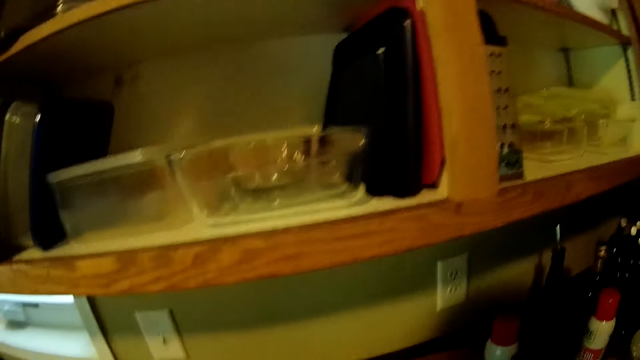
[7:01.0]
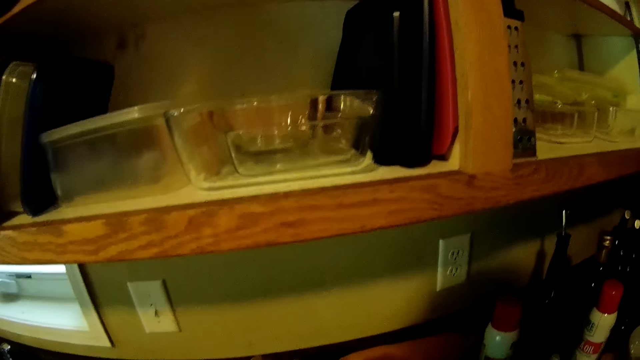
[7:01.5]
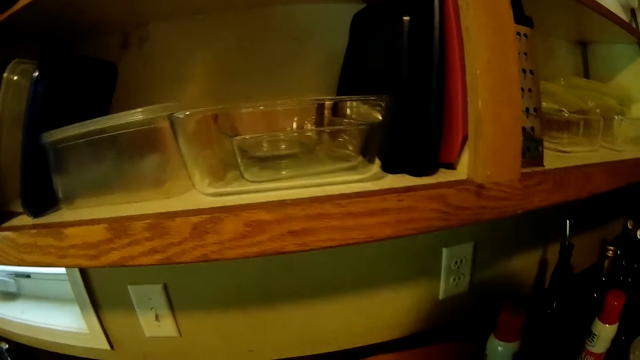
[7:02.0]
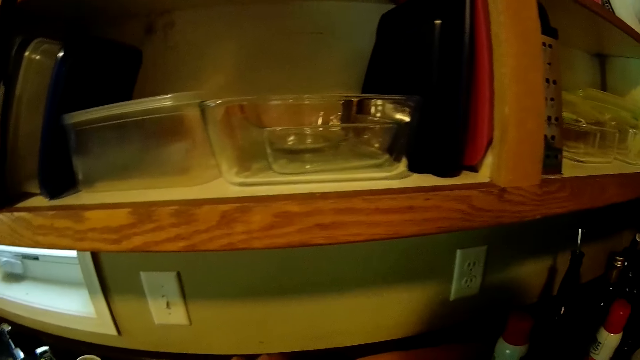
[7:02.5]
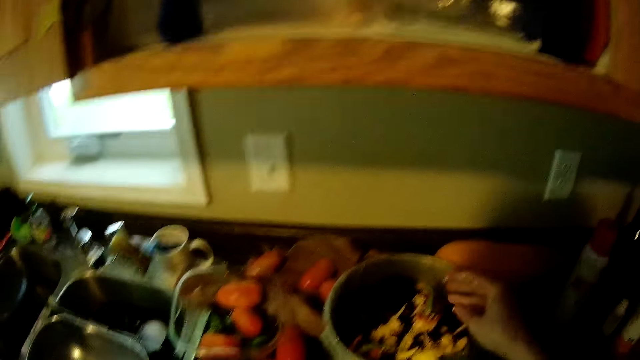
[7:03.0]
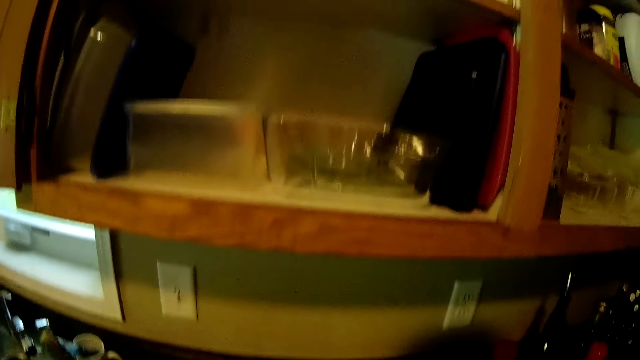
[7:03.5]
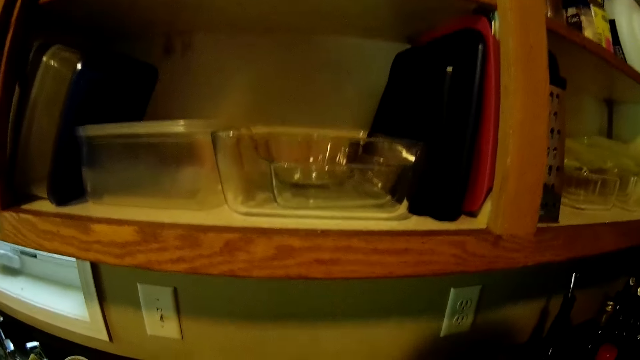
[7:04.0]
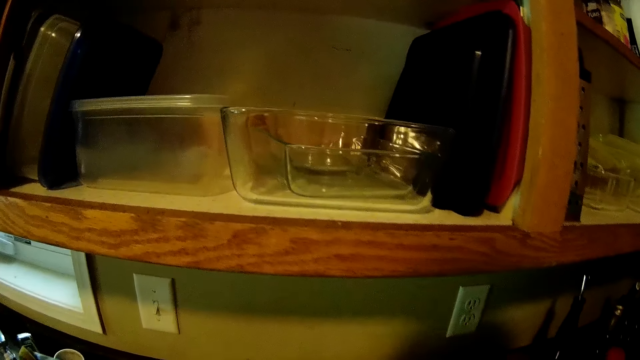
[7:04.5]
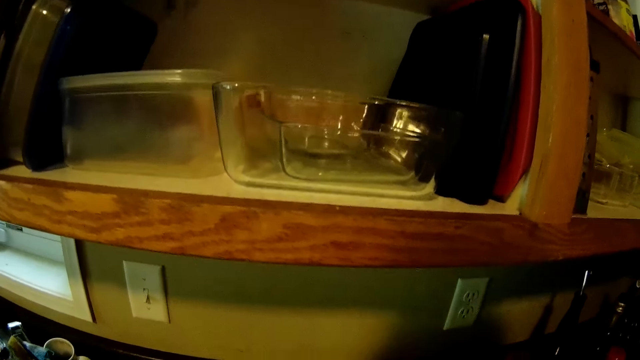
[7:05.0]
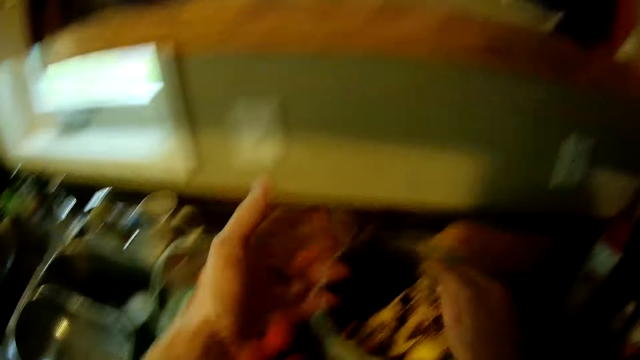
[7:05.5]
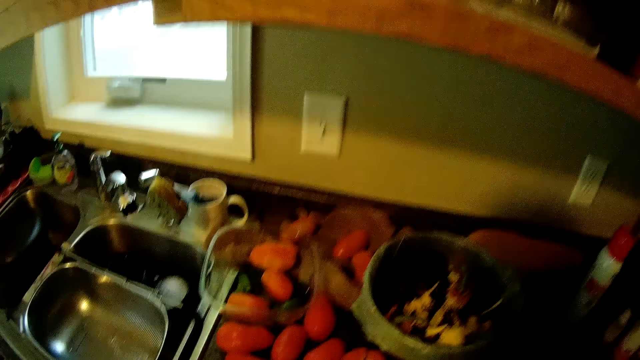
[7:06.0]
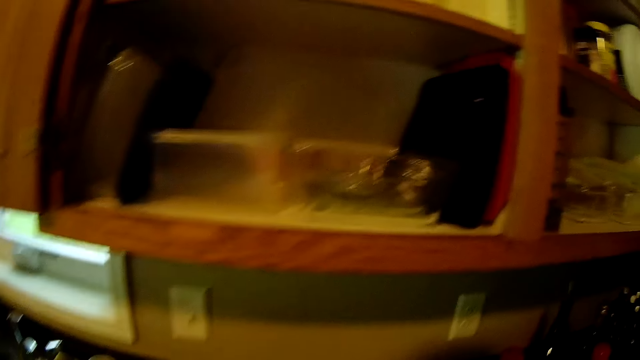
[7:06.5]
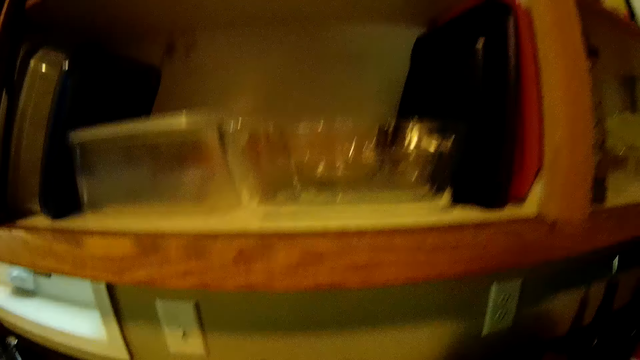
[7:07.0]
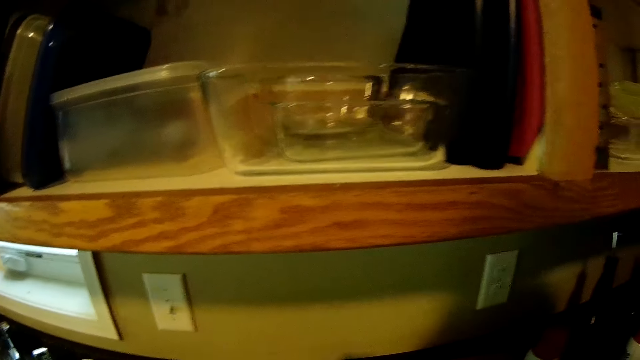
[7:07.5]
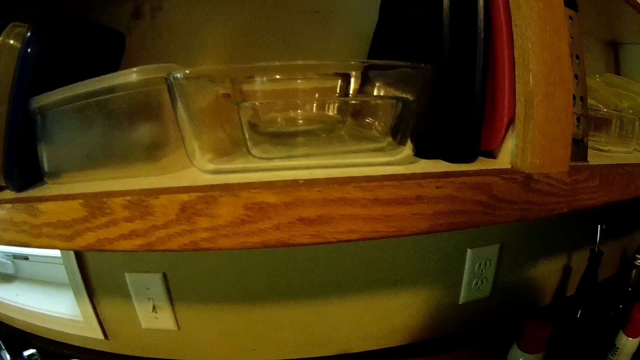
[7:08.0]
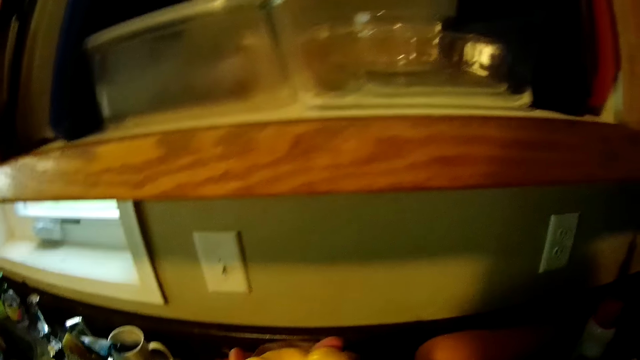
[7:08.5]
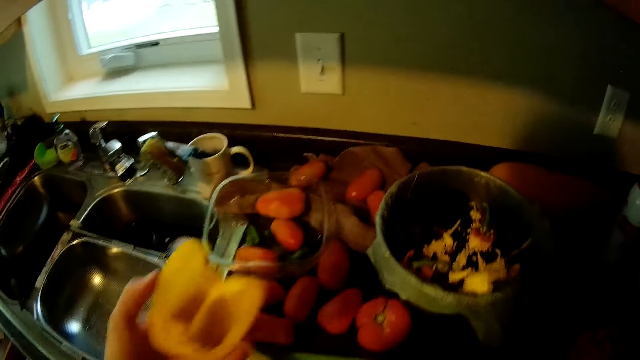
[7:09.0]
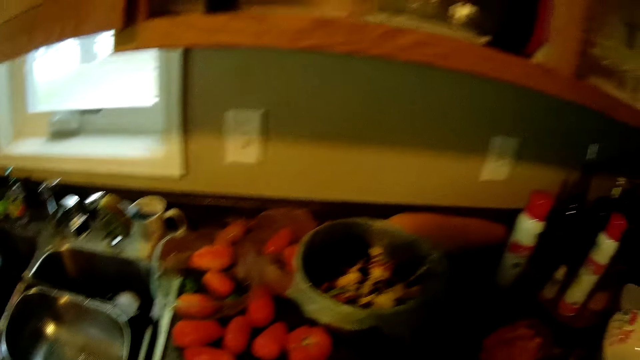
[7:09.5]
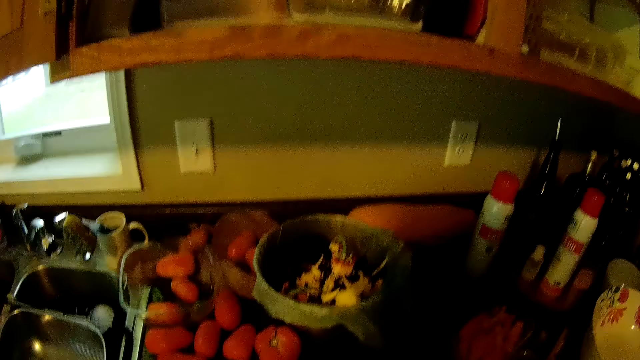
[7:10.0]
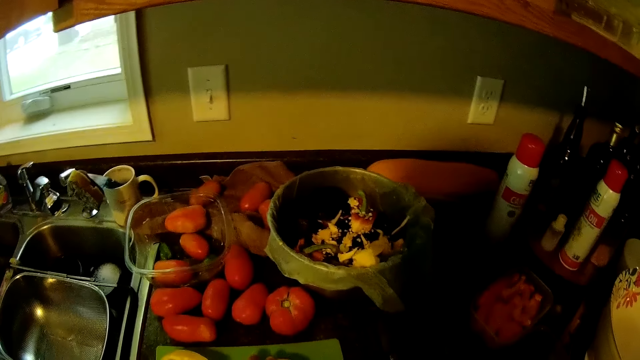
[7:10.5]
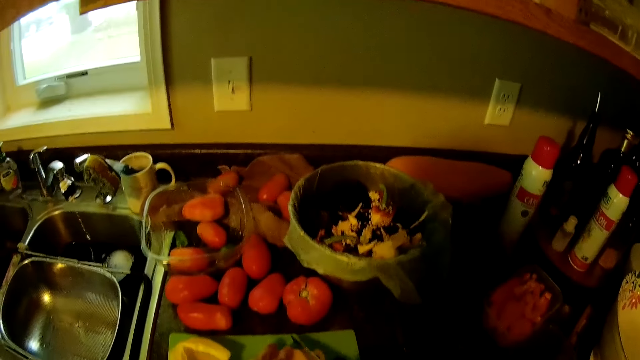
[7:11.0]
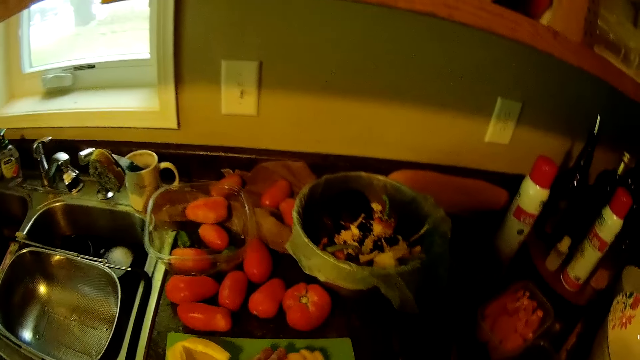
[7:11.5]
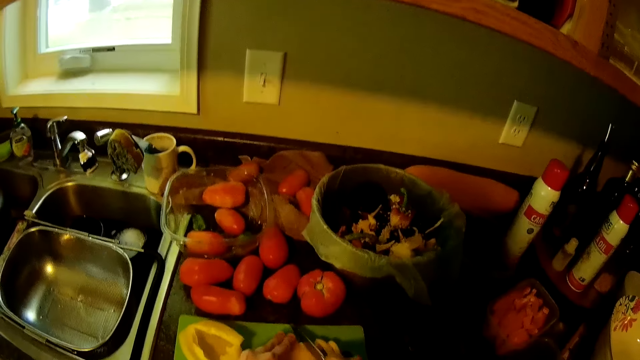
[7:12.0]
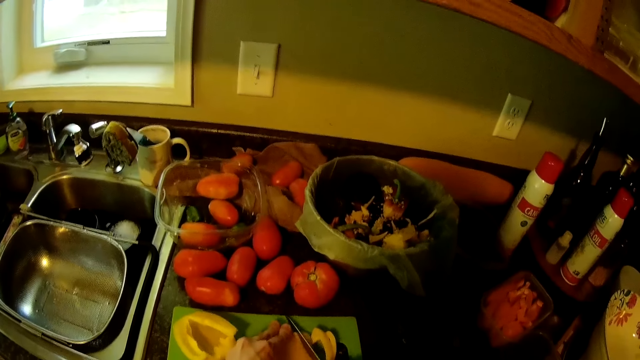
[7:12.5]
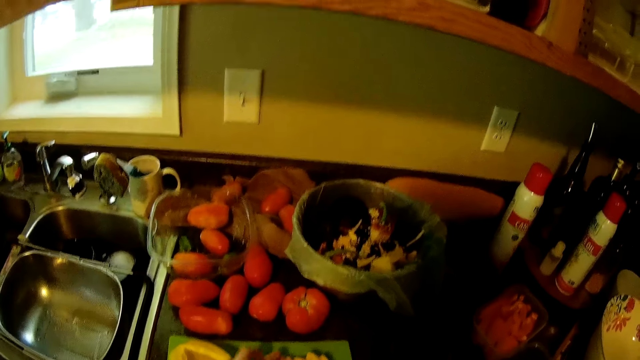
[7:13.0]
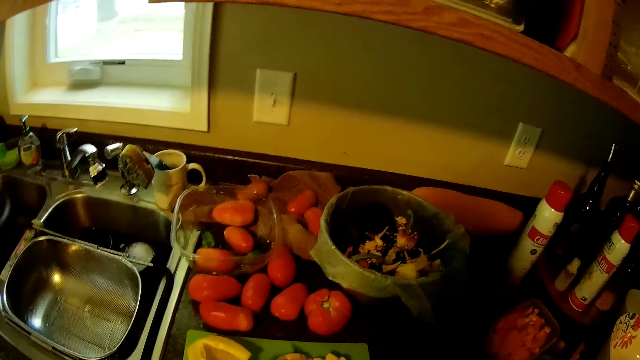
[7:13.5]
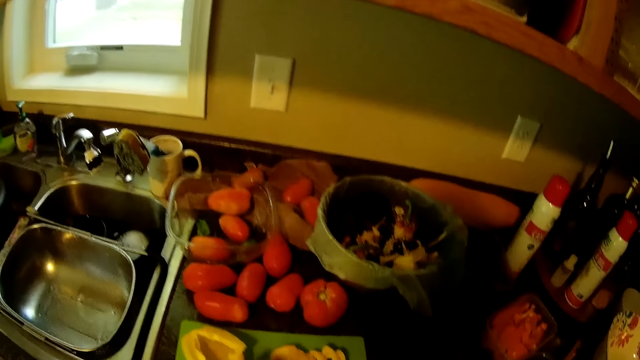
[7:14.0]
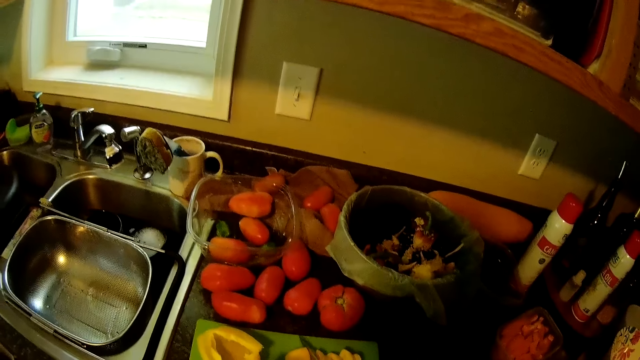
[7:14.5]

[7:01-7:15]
The camera wearer removes seeds from the pepper. They slice the yellow bell pepper on the chopping board with the knife.

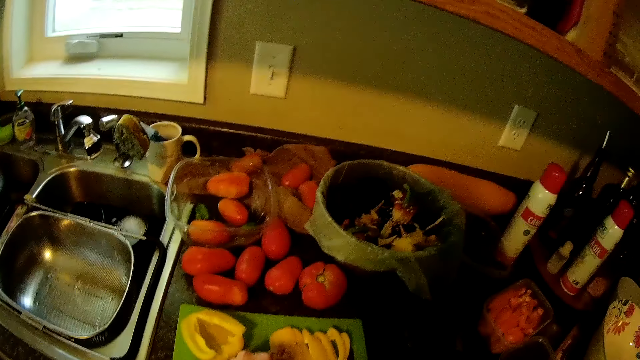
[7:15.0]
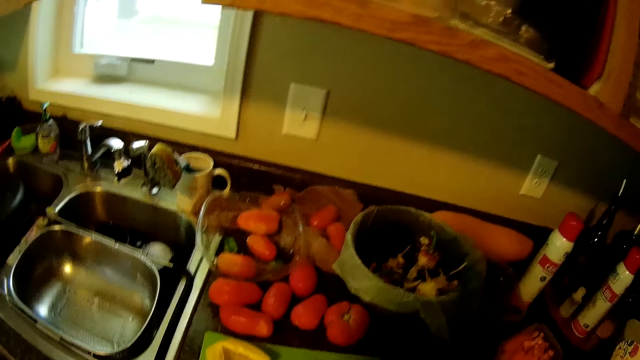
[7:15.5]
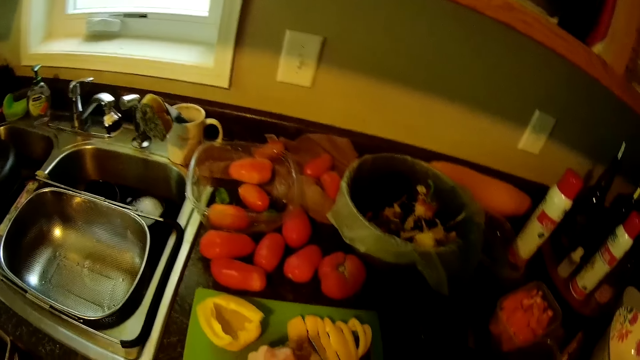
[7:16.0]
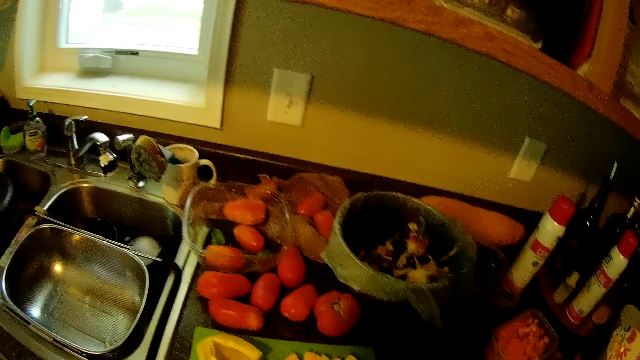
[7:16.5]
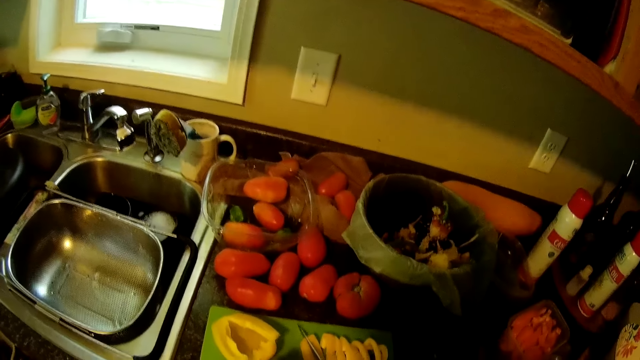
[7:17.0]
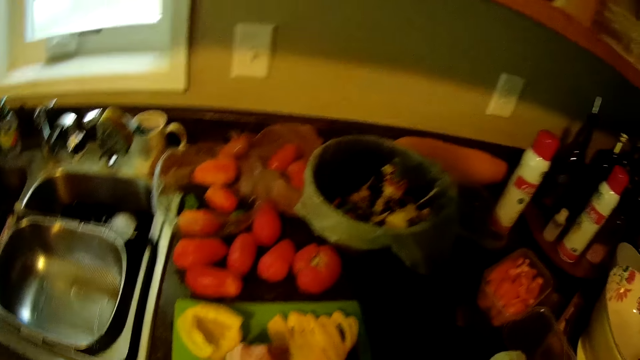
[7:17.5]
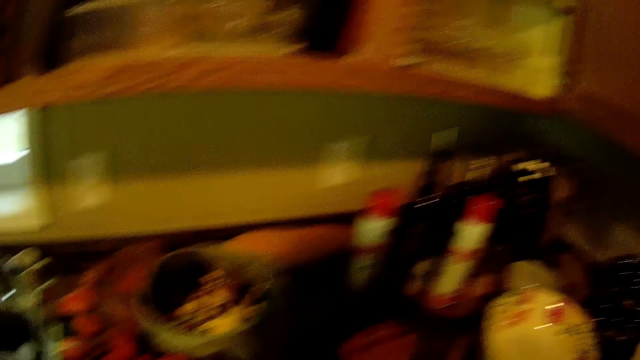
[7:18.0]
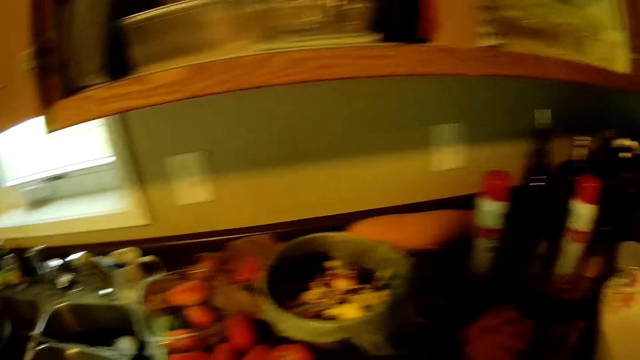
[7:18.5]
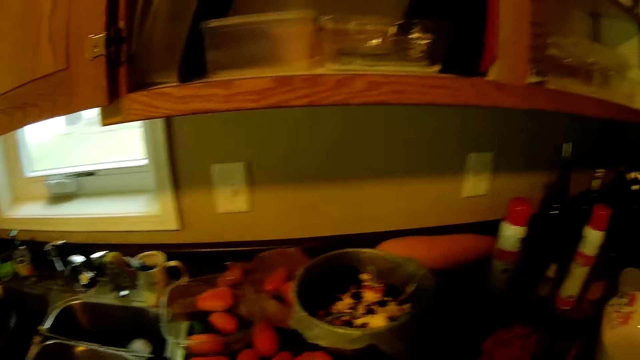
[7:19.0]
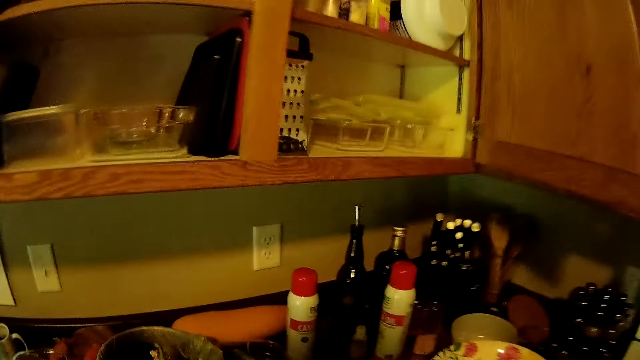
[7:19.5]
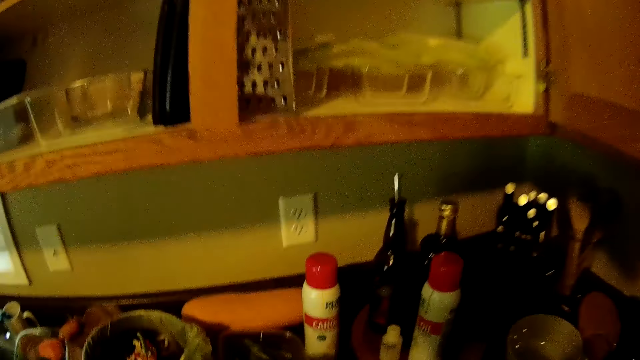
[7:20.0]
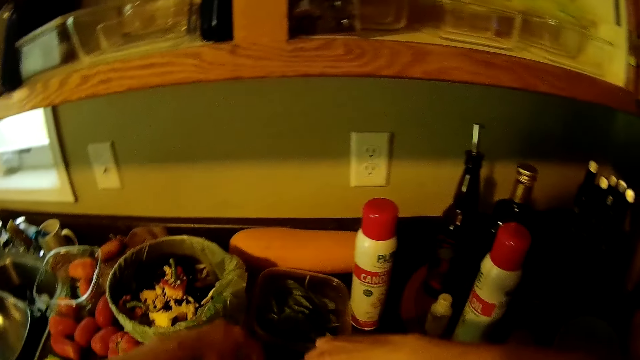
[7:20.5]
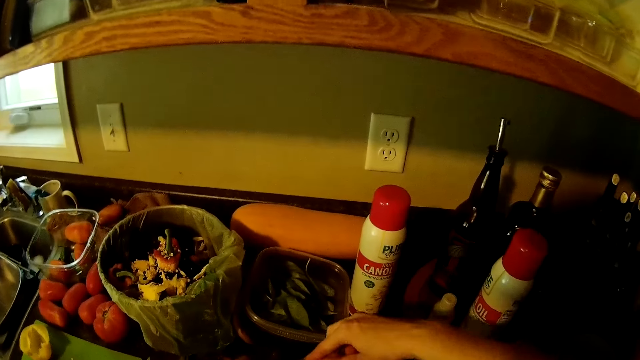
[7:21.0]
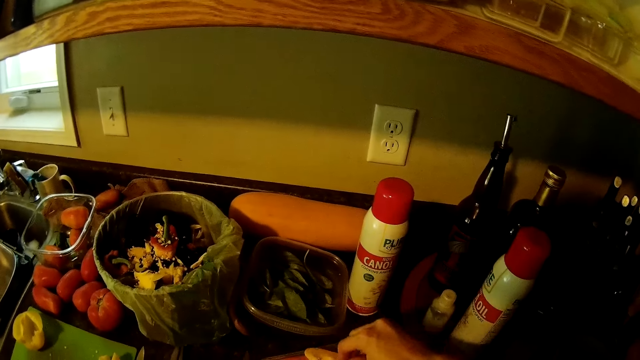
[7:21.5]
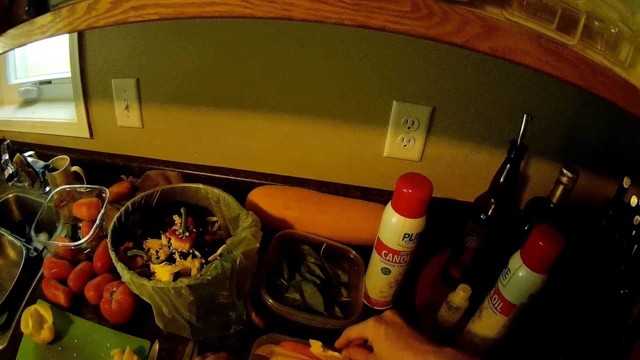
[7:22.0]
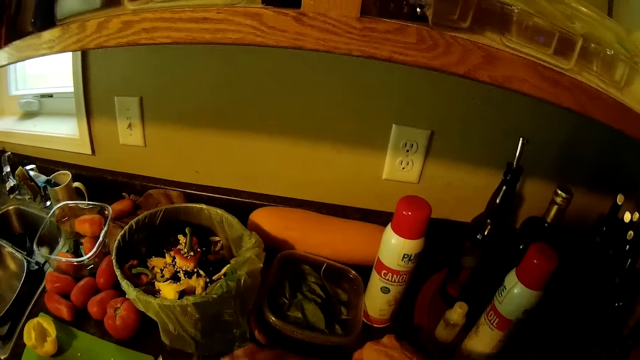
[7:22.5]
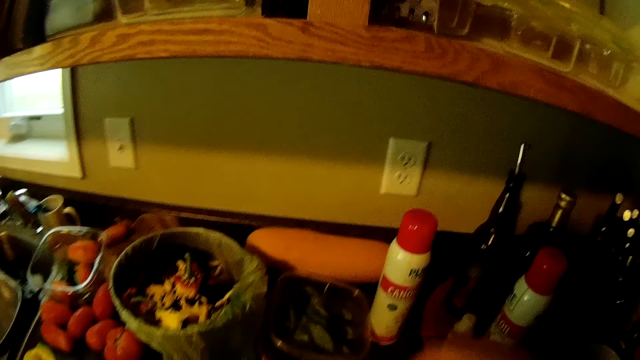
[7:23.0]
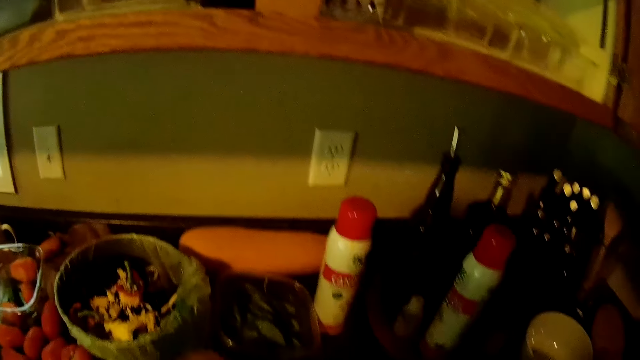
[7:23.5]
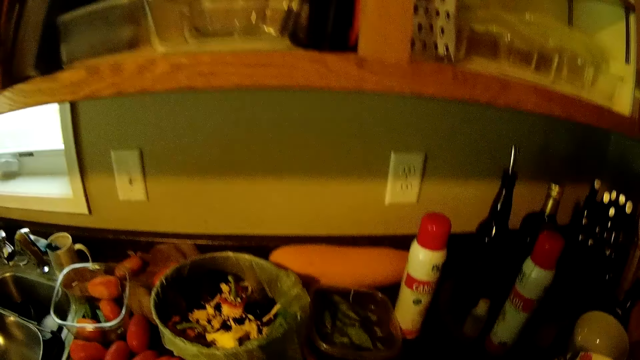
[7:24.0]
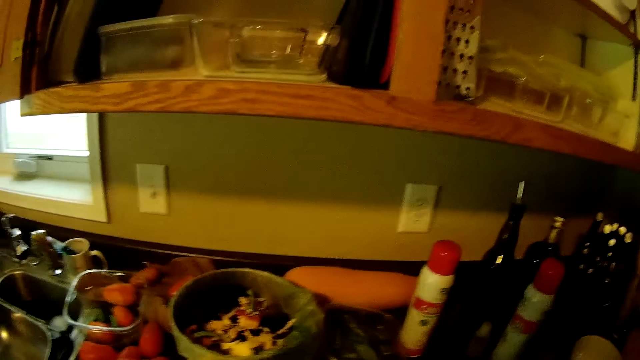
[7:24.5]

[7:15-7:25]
The camera wearer moves around the house.
